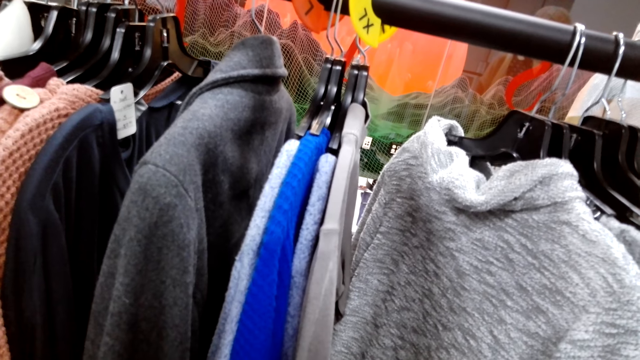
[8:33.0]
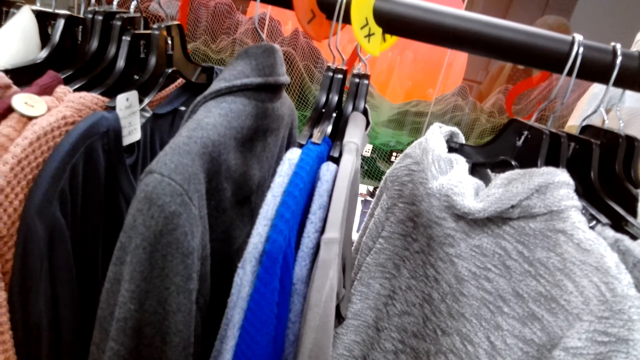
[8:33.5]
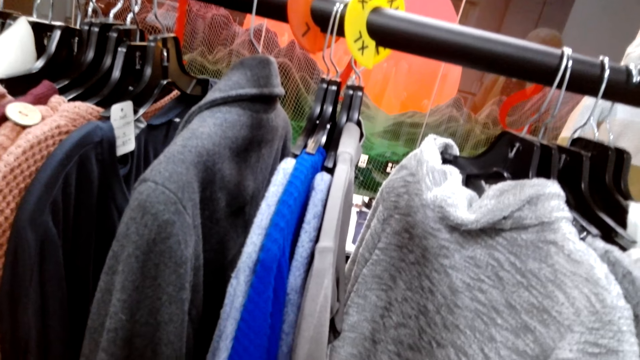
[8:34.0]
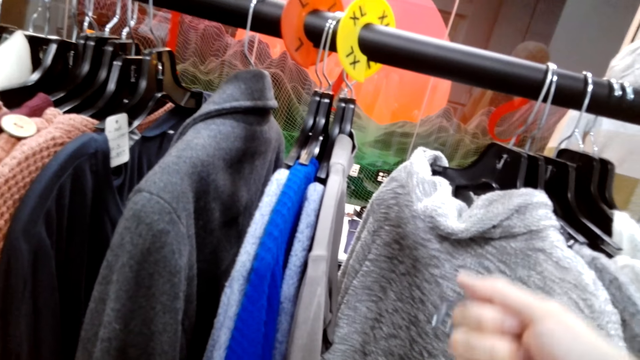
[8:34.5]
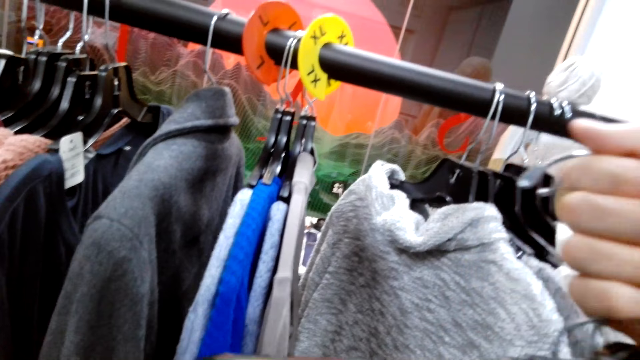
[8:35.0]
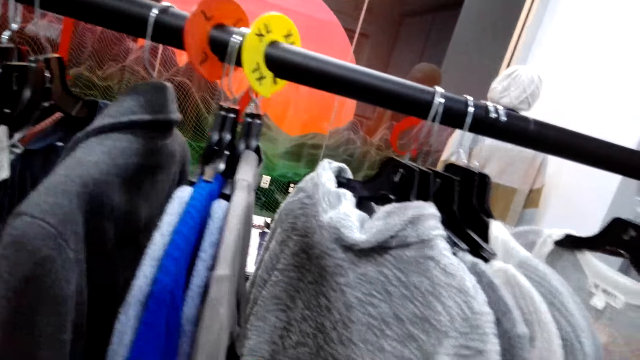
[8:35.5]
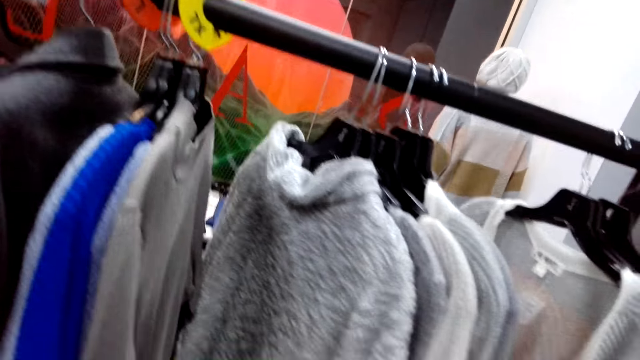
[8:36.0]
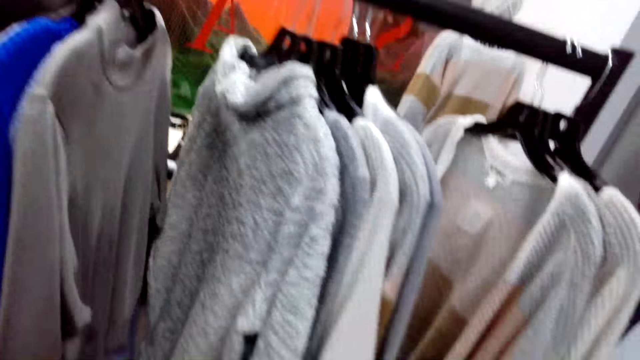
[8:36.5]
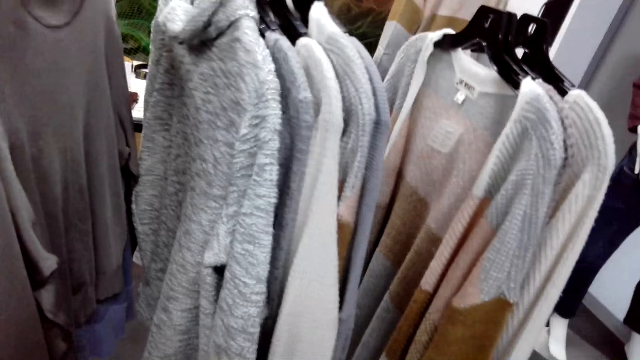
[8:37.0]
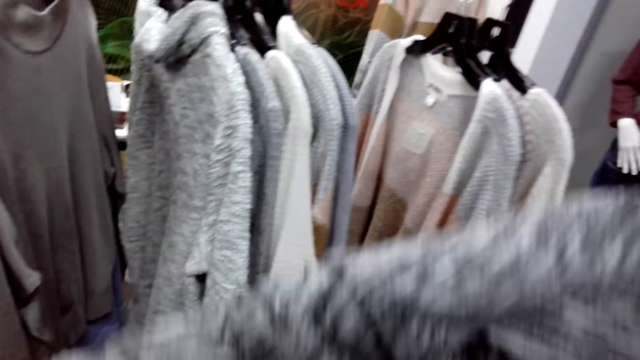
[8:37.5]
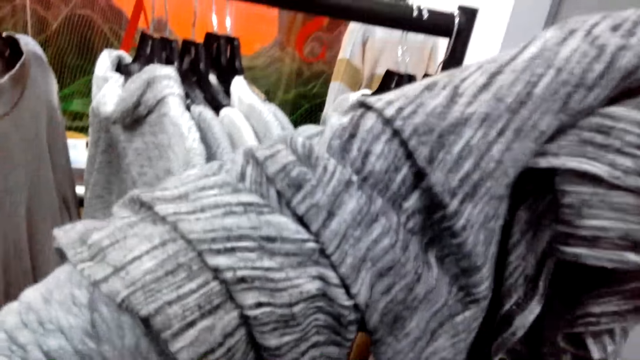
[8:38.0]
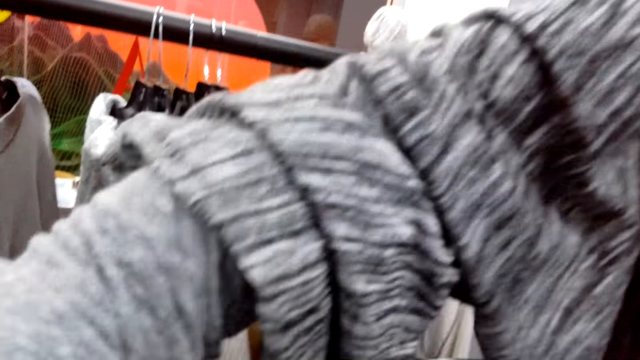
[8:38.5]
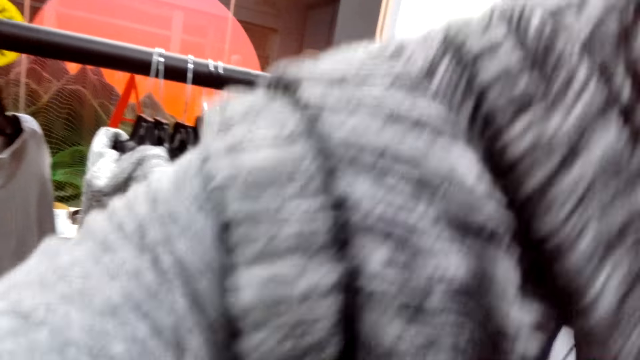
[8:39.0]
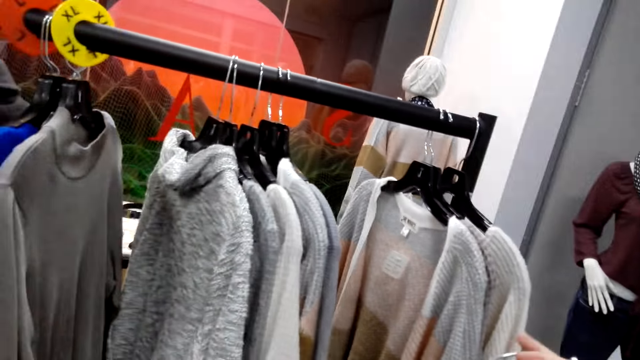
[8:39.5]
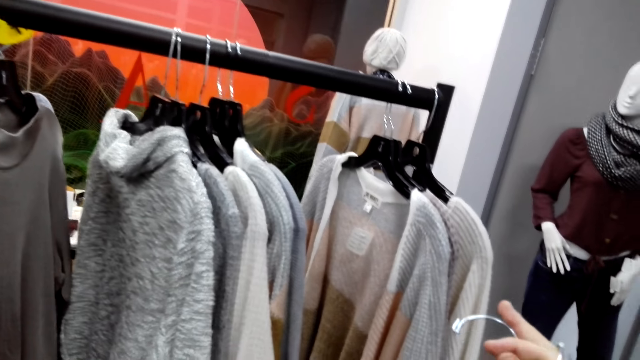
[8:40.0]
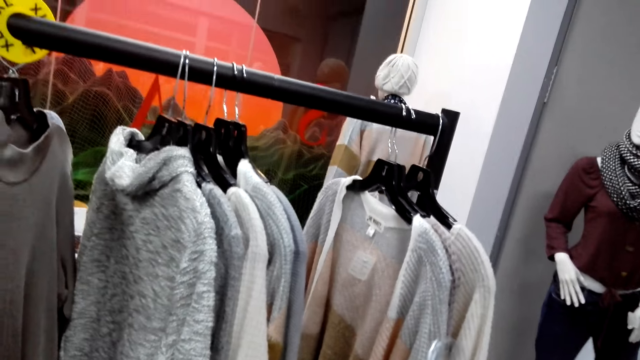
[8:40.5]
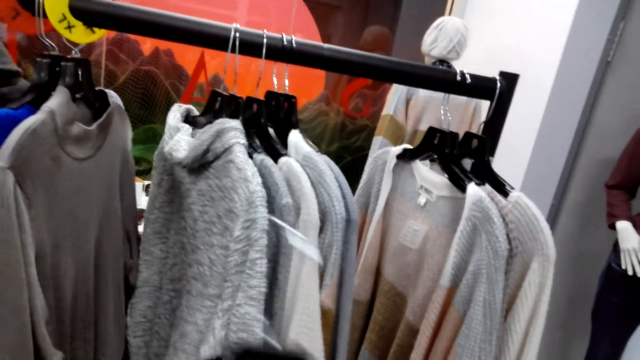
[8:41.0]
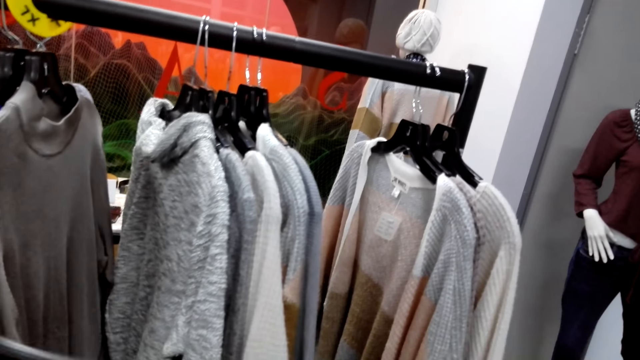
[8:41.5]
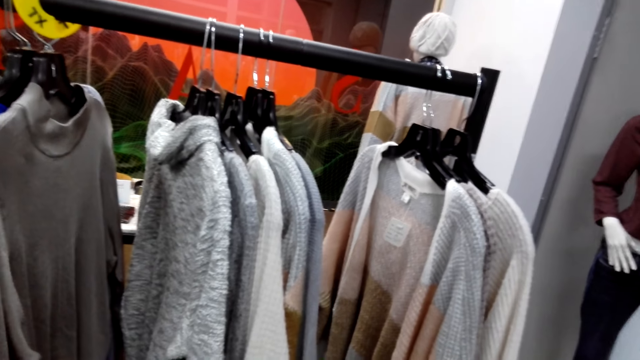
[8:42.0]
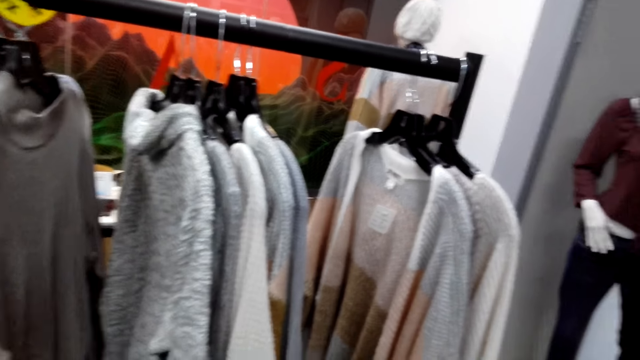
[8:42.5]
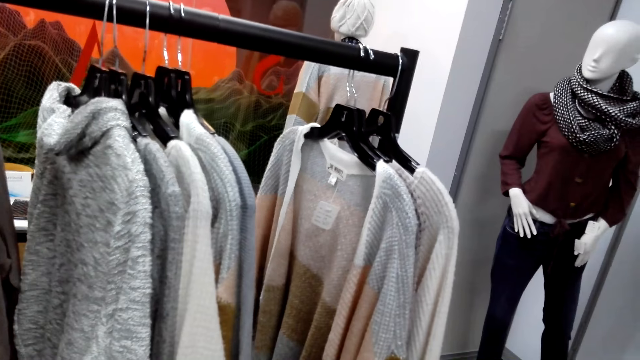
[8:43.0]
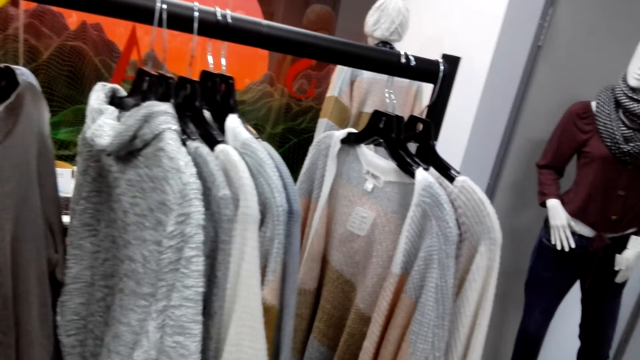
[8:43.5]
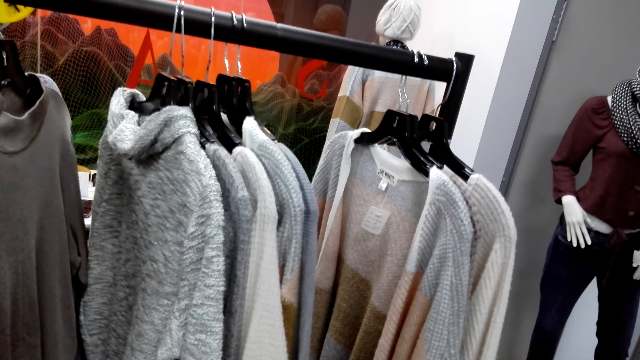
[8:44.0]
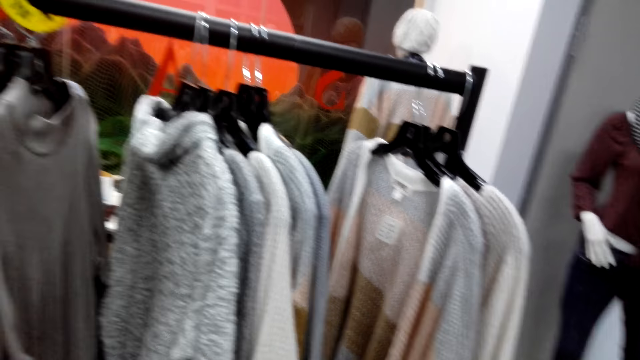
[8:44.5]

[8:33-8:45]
The camera wearer sorts the clothes on the hand. They lift up the sweater and hold a hanger.

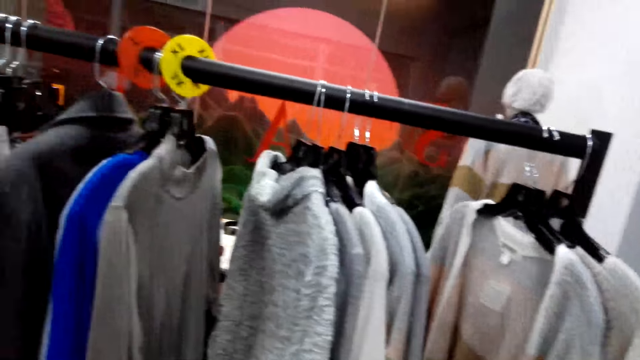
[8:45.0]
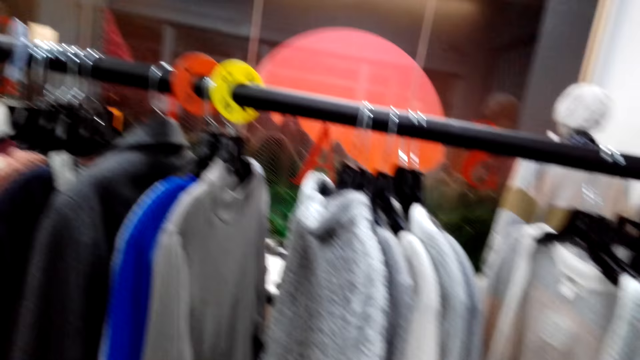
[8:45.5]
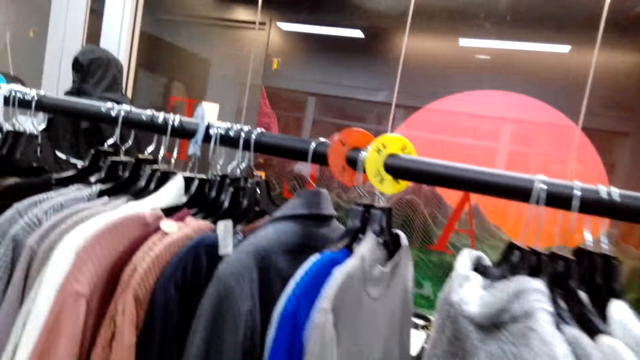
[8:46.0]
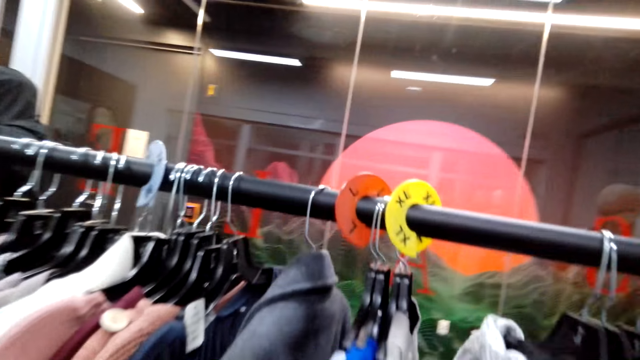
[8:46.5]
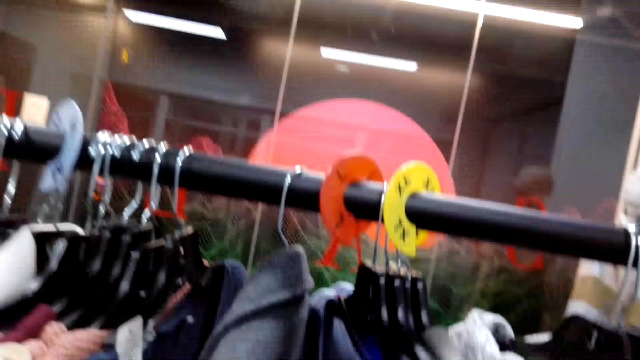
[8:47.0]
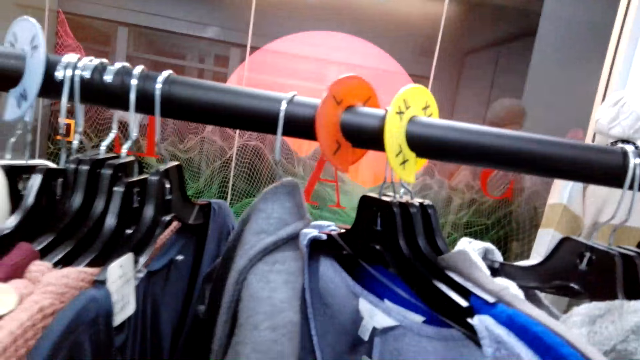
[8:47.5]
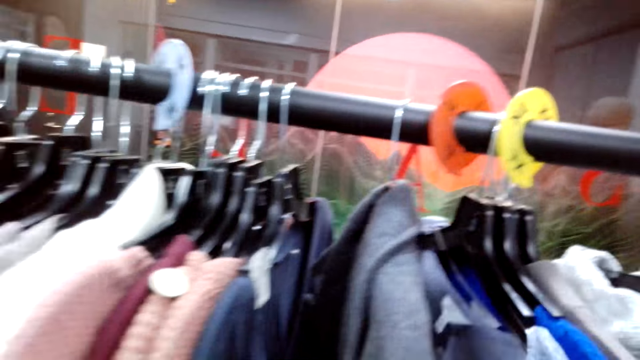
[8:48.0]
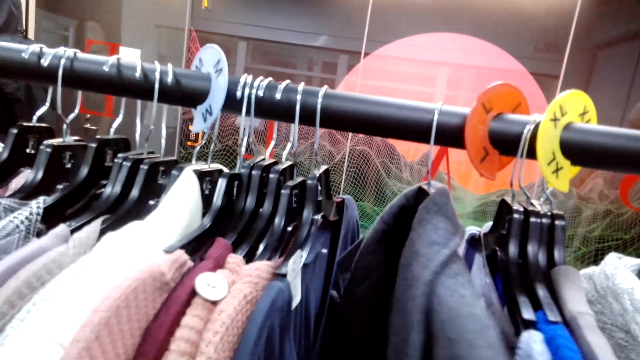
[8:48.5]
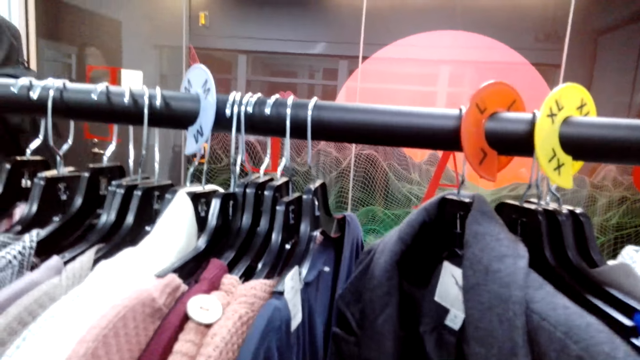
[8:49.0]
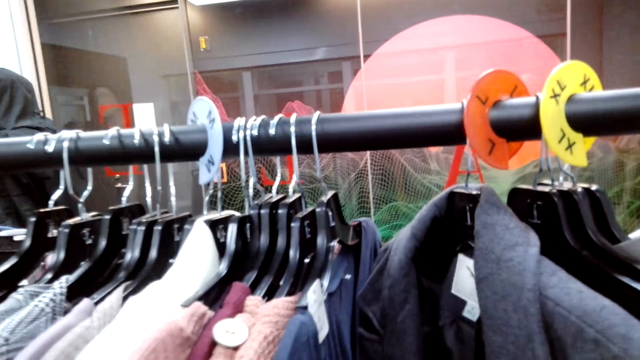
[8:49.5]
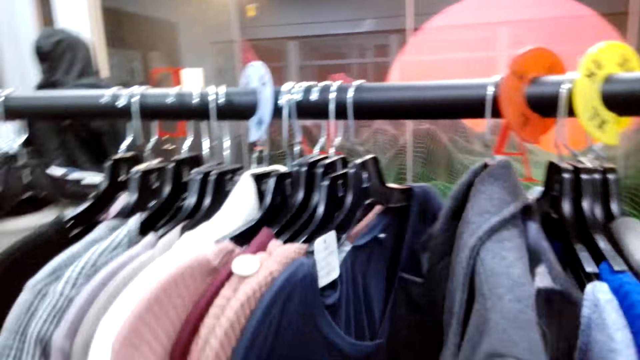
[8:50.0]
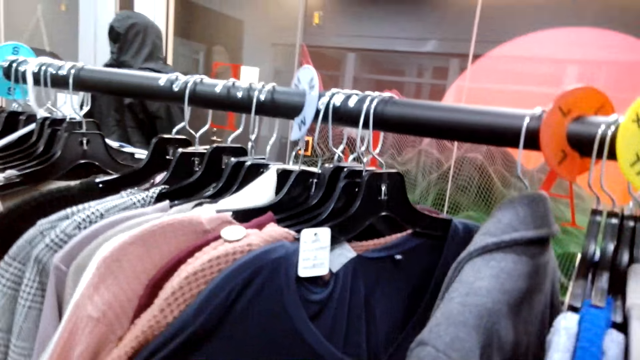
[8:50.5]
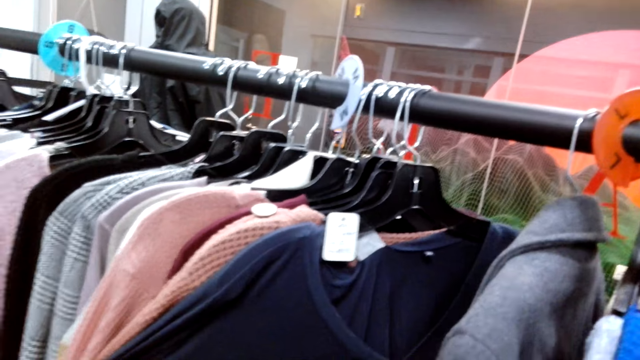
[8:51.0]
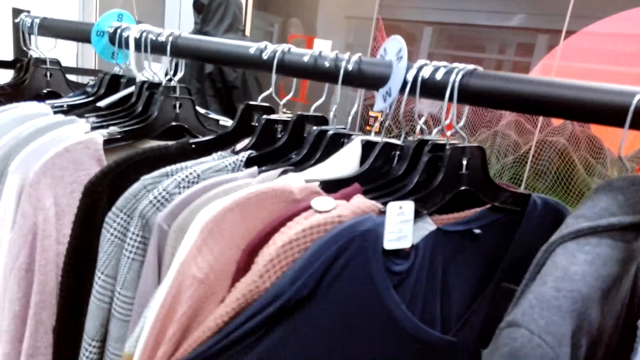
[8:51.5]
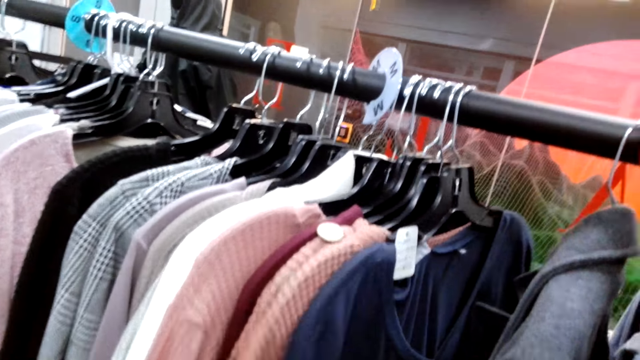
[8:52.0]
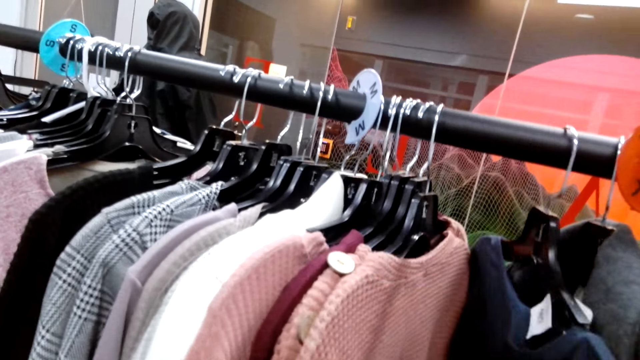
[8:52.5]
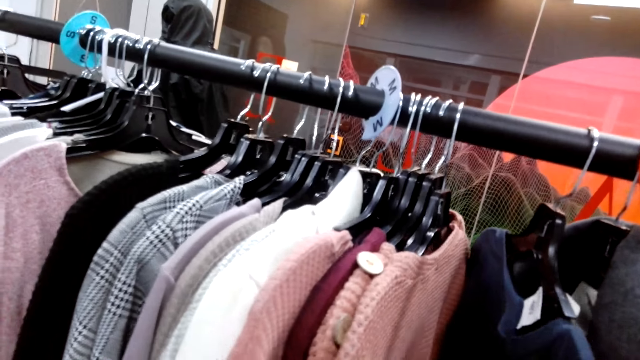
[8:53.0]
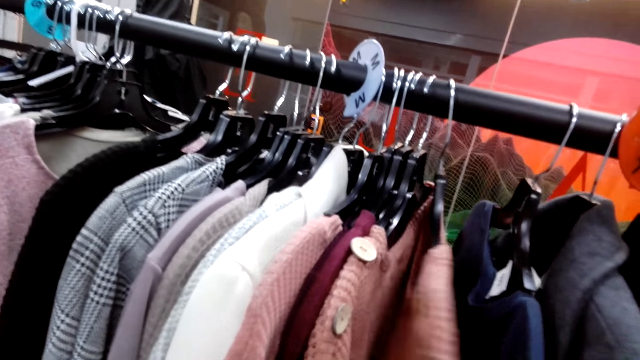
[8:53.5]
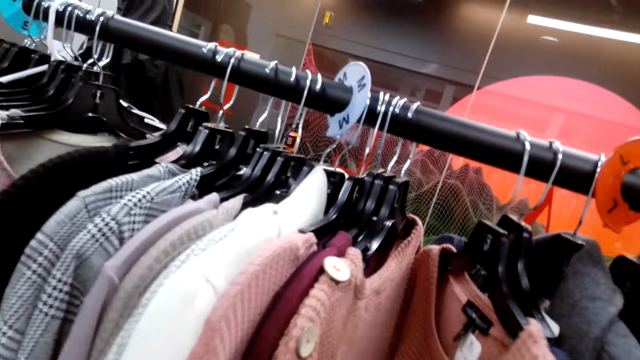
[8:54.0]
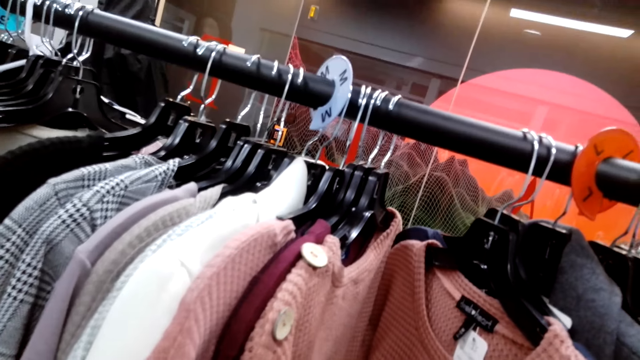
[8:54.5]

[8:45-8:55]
The camera wearer looks at the clothes on the hanging rack. They touch the coat.
